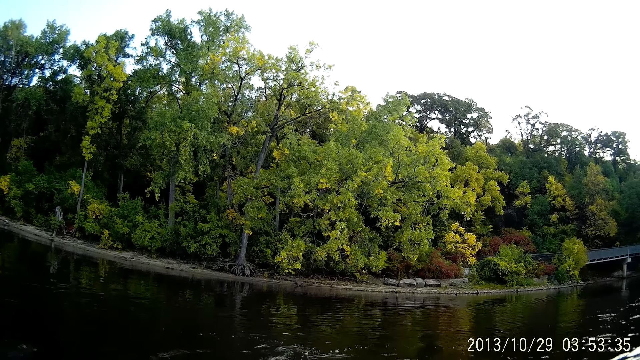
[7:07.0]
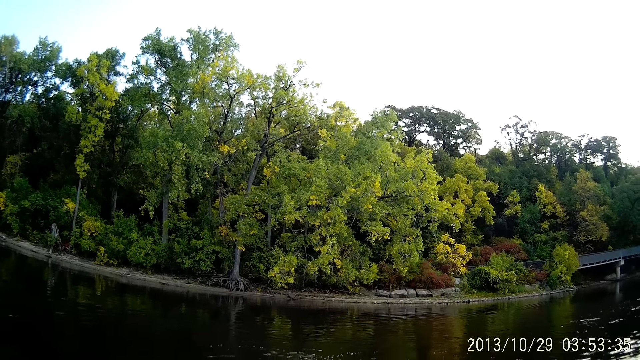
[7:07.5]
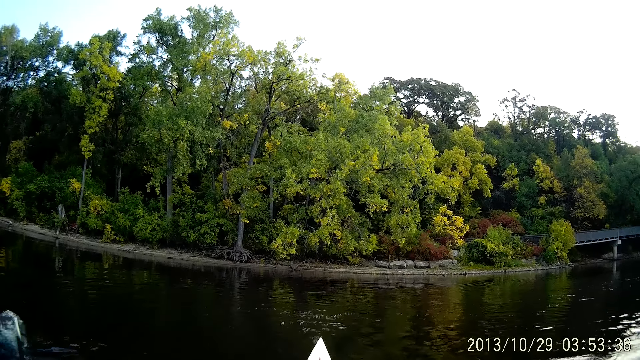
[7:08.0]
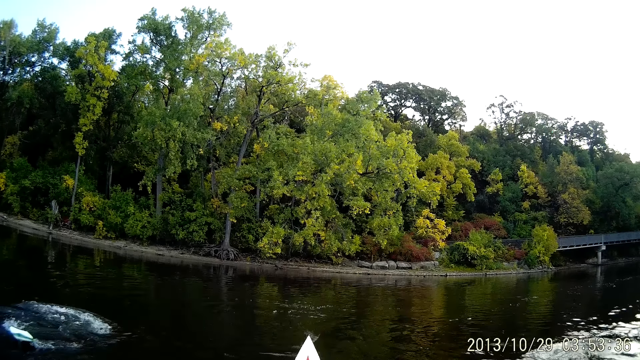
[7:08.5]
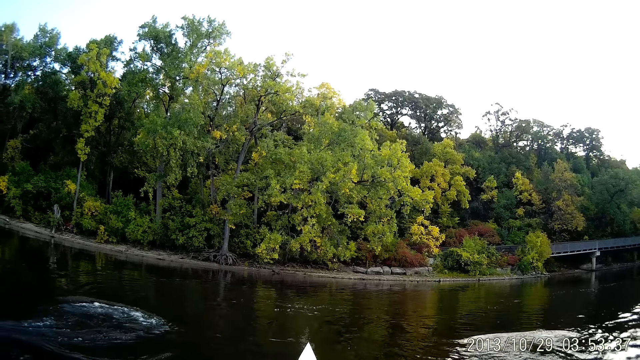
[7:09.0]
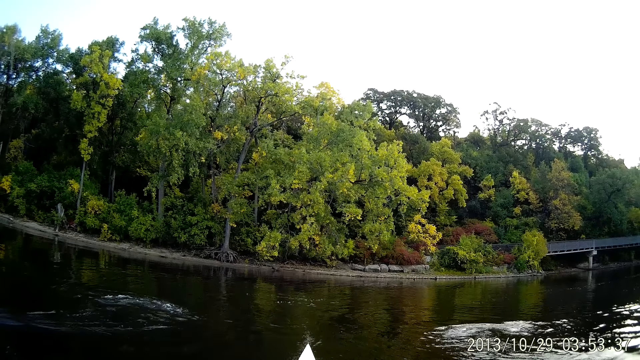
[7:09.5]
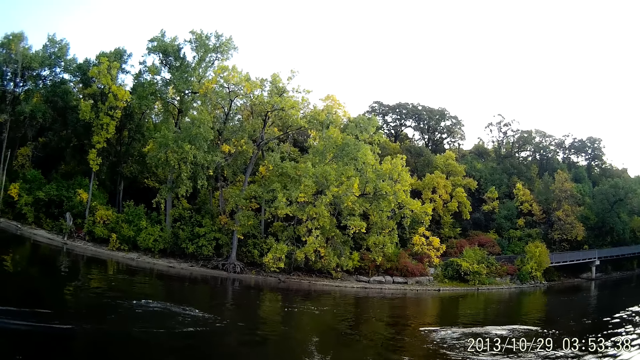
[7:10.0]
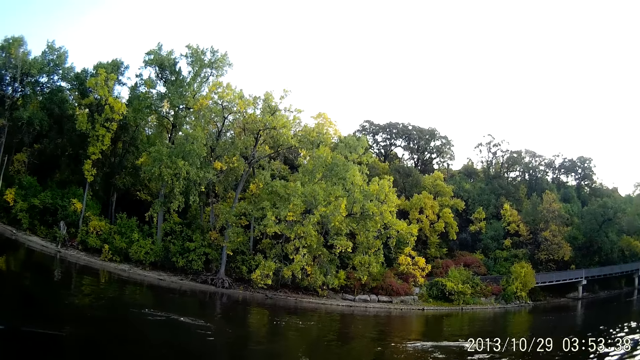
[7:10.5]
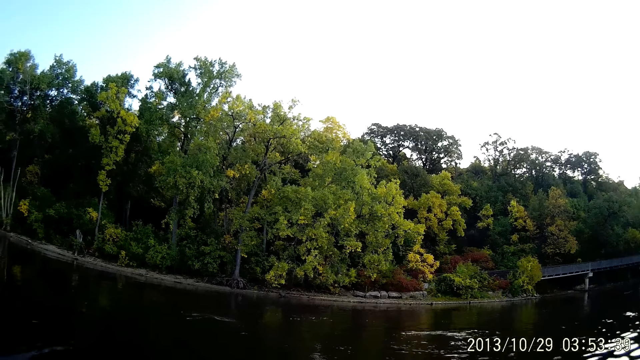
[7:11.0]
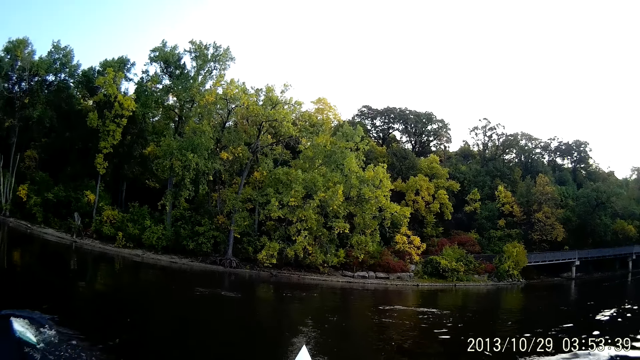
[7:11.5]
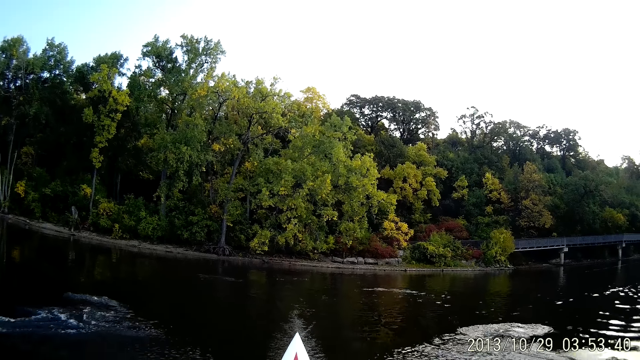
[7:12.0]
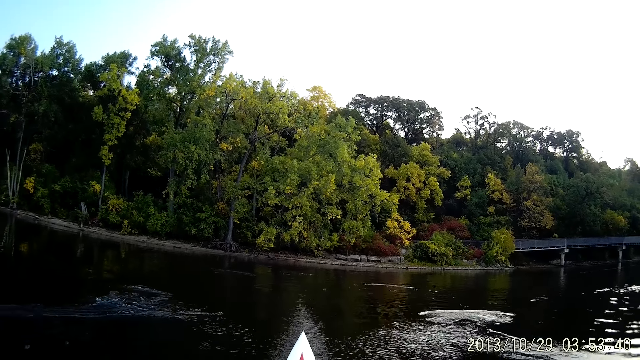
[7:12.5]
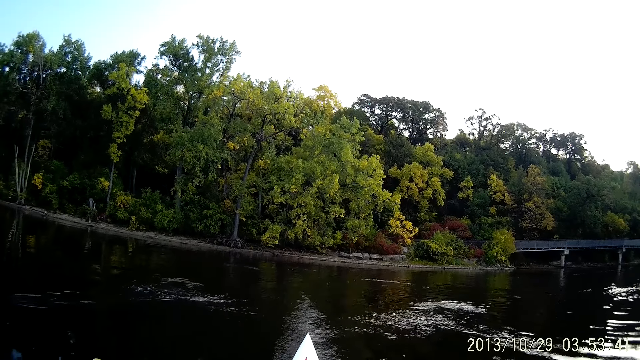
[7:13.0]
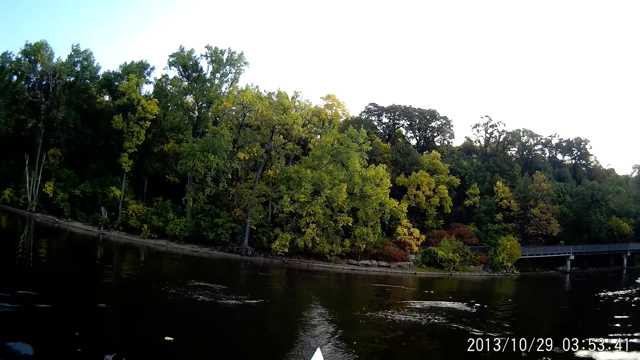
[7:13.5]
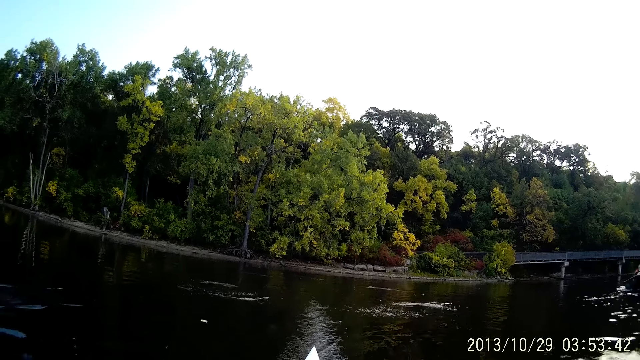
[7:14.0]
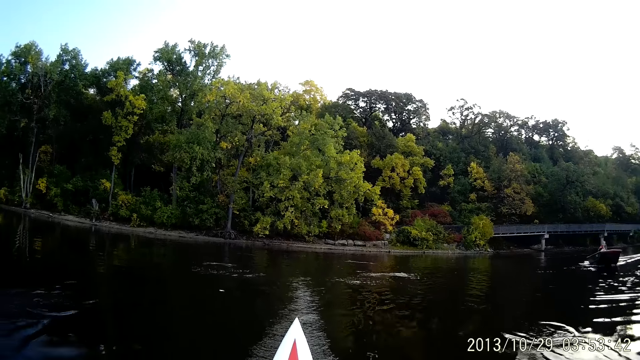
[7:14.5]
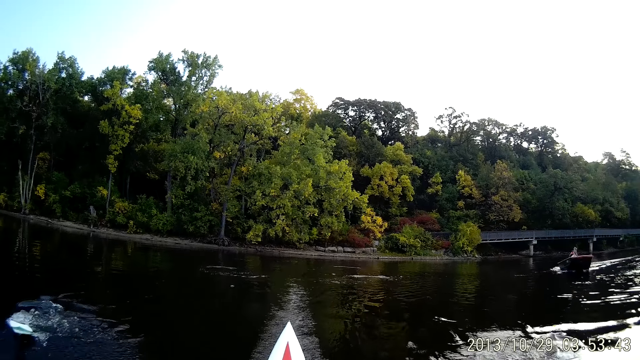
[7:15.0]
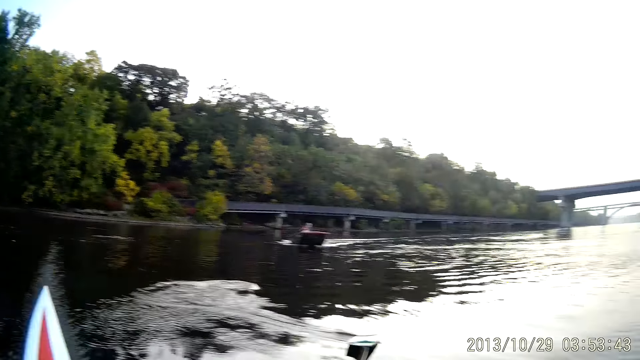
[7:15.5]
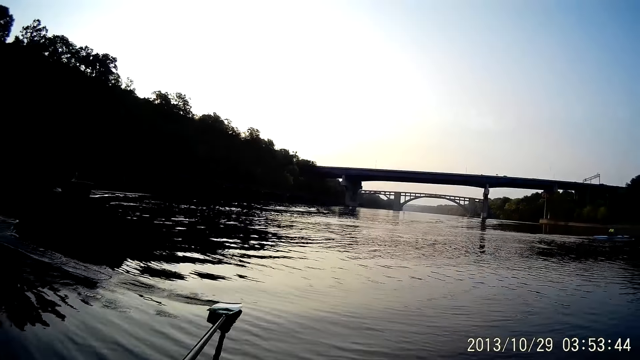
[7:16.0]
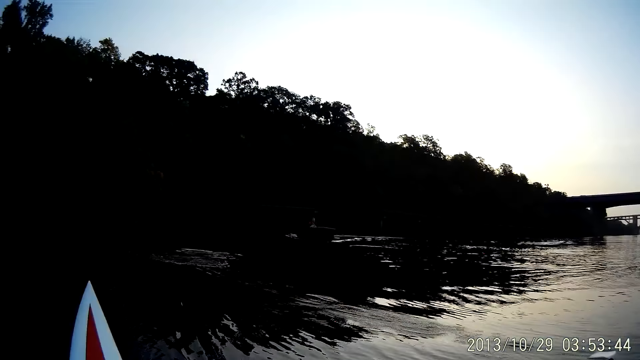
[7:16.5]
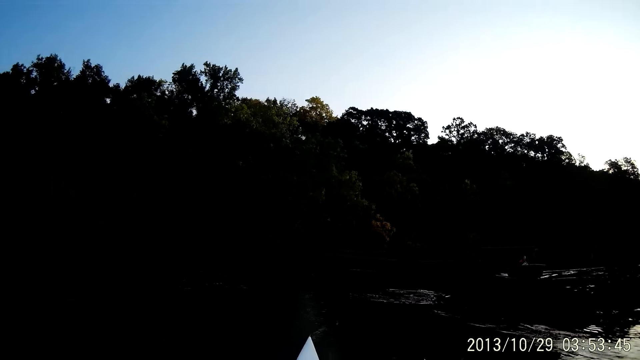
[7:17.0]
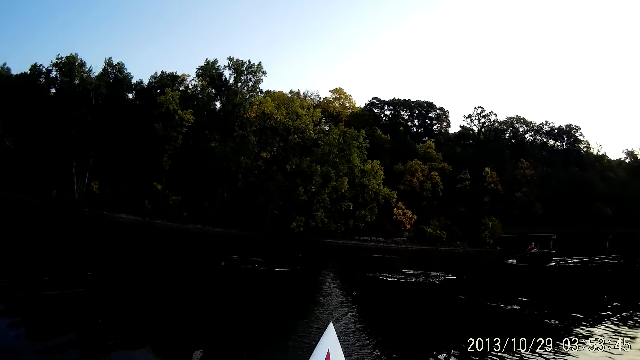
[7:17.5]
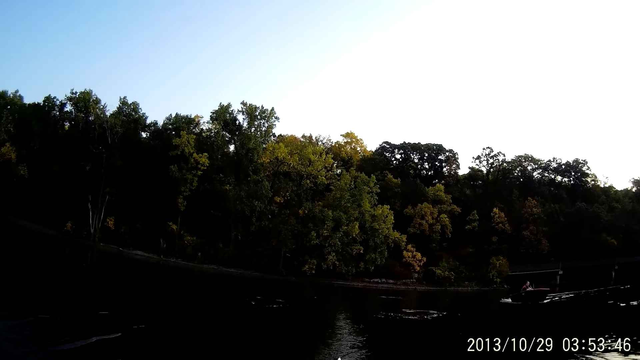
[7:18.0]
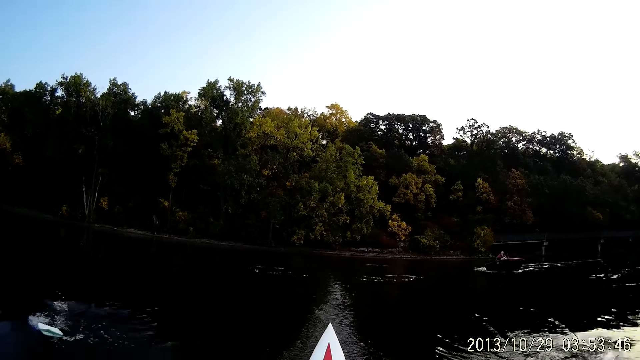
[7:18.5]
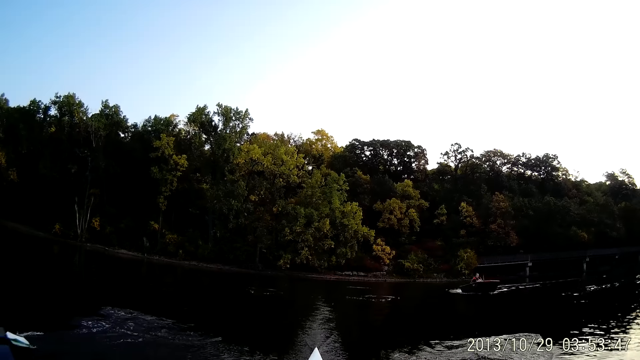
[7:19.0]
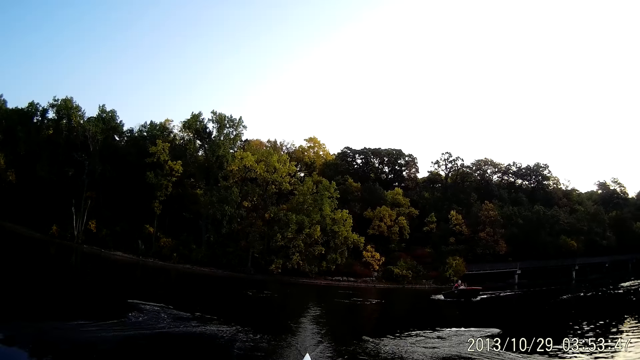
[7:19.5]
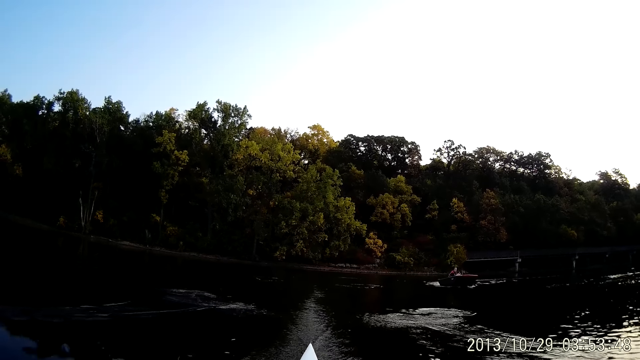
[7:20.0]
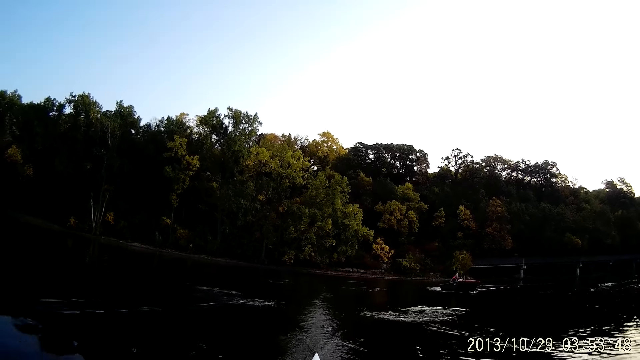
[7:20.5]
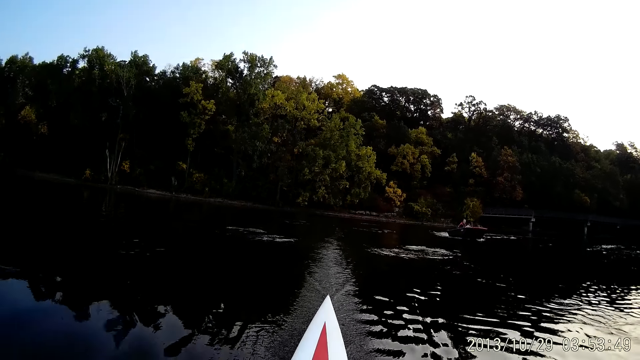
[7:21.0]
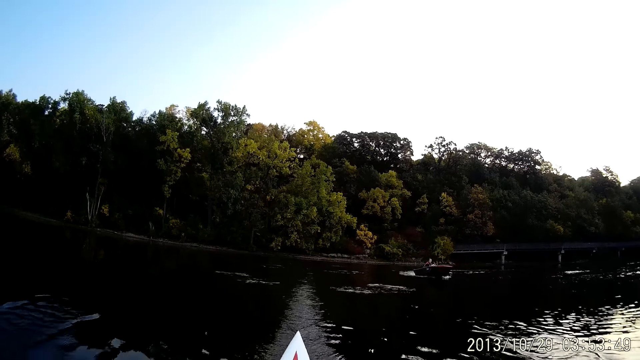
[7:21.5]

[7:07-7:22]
The camera wearer rides on water with a boat. They look around. They row the boat on water.

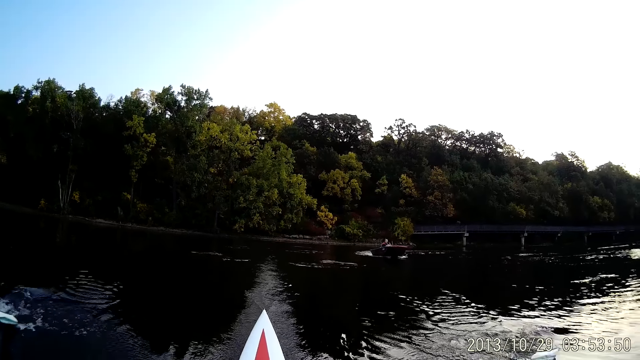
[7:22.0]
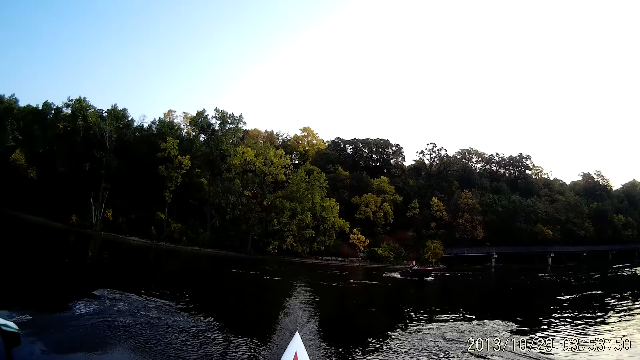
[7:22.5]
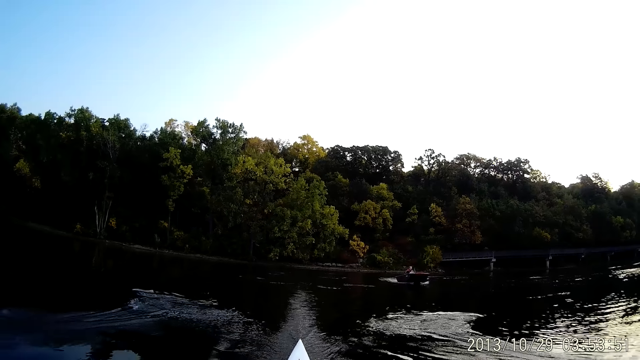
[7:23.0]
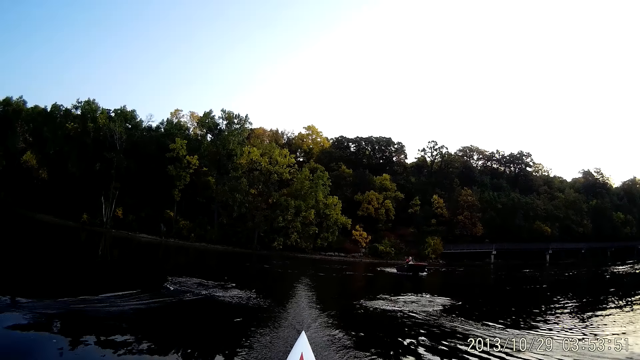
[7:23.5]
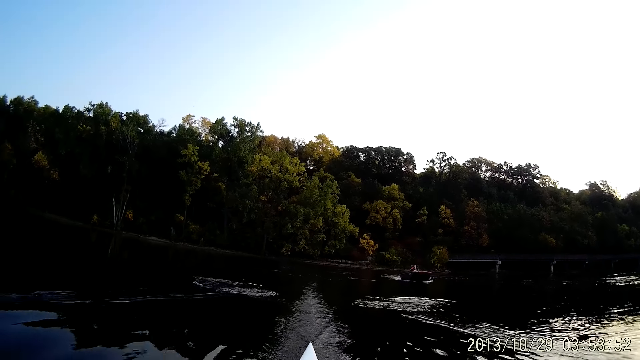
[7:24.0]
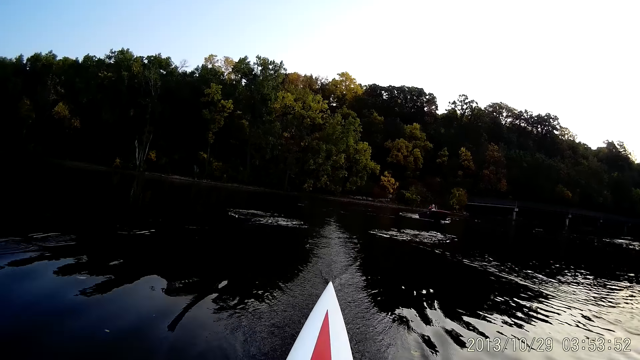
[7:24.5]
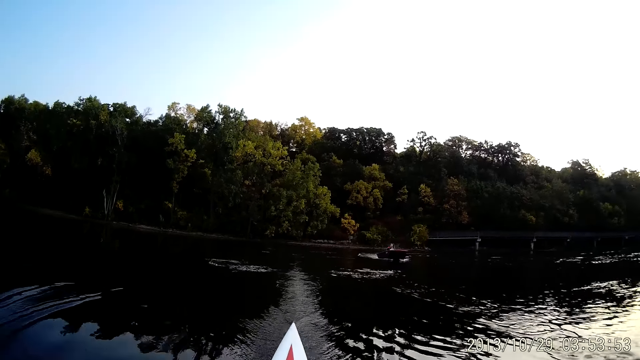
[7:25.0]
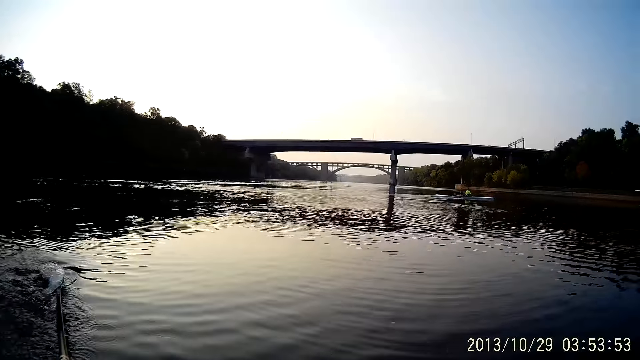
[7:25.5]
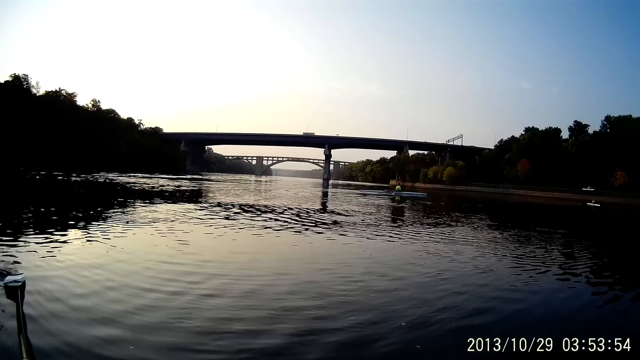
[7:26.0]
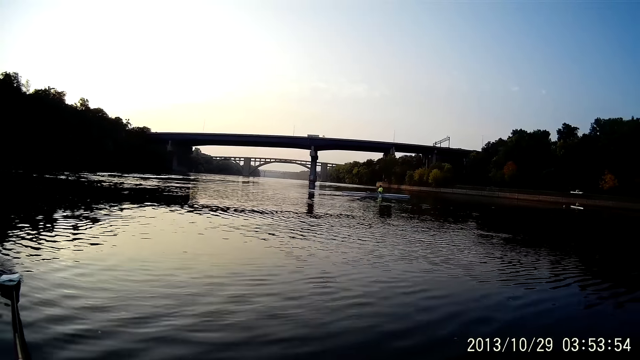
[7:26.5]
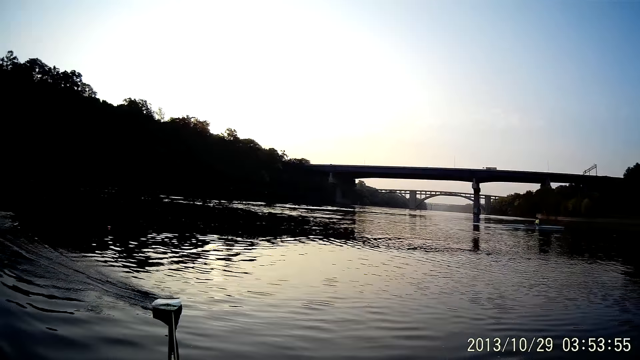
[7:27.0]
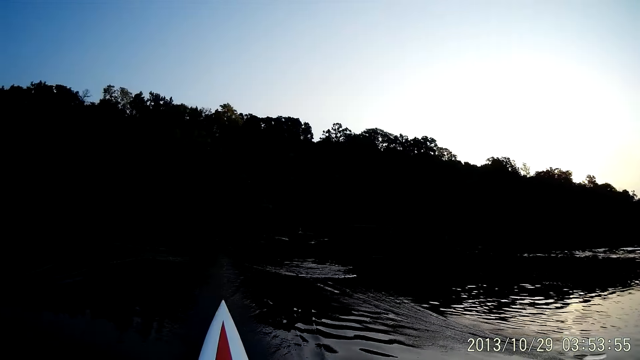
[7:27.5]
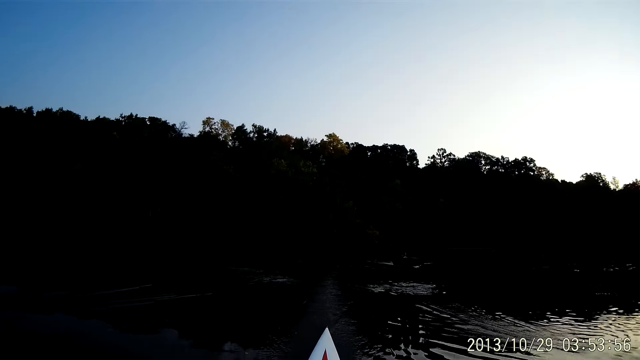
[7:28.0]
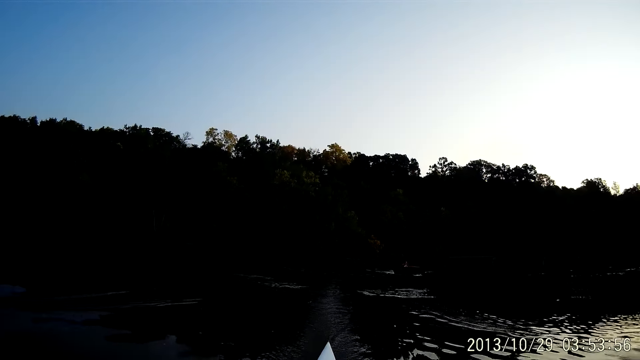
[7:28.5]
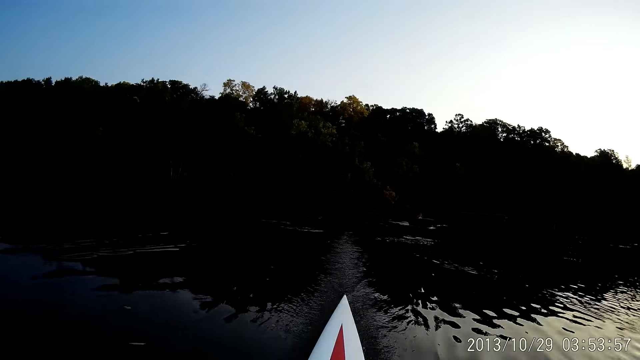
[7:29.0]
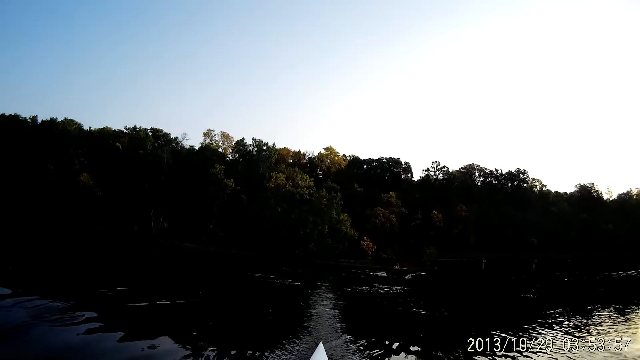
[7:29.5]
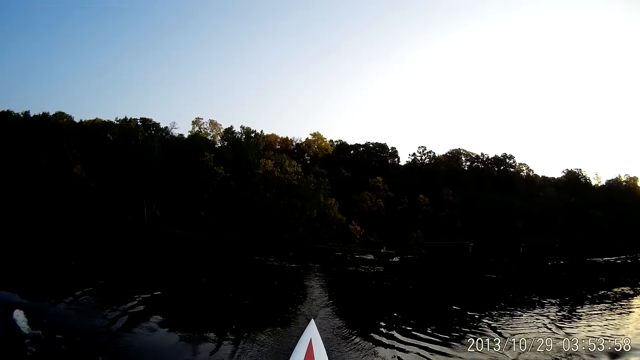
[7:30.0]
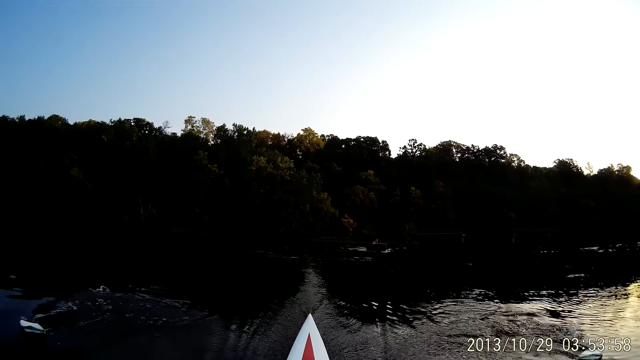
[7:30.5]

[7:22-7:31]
The camera wearer looks around. They ride on water with a boat. They row the boat on water. They look around. They ride on water with the boat.
